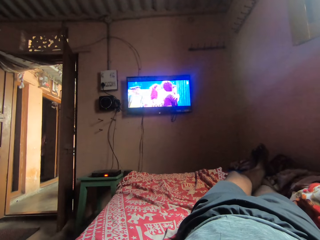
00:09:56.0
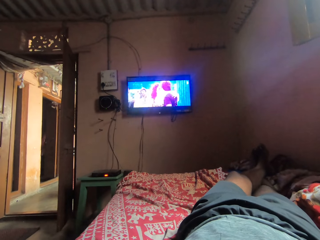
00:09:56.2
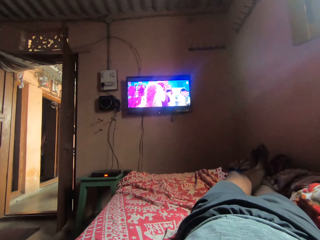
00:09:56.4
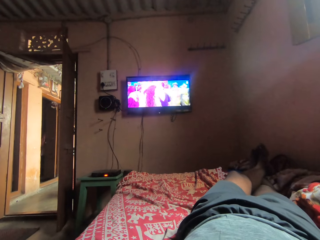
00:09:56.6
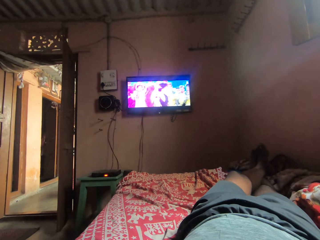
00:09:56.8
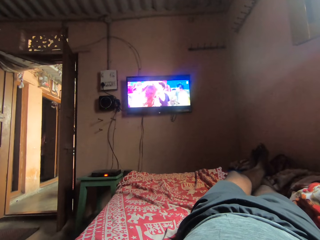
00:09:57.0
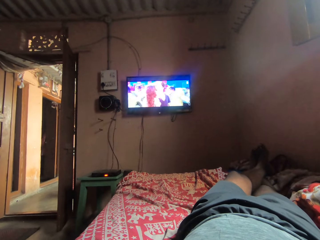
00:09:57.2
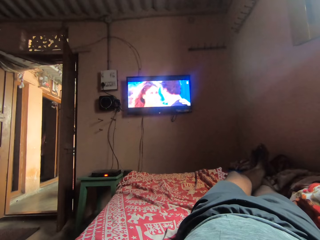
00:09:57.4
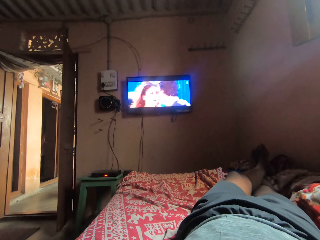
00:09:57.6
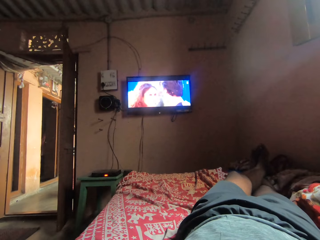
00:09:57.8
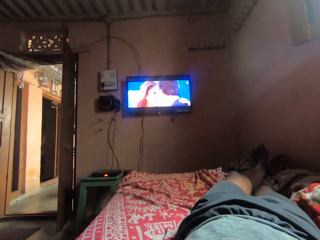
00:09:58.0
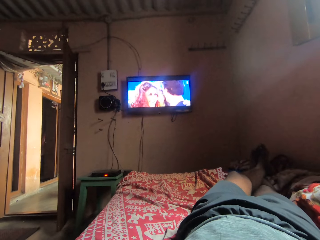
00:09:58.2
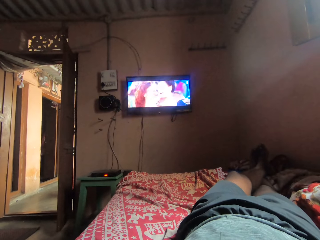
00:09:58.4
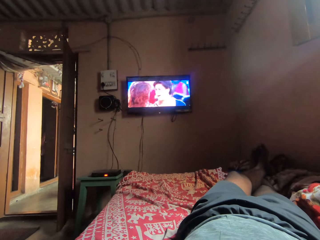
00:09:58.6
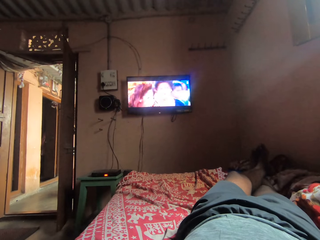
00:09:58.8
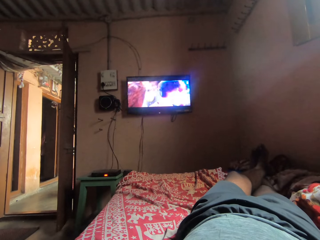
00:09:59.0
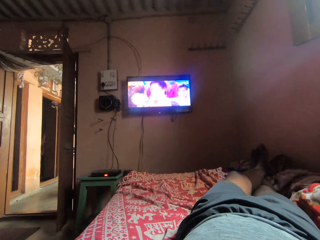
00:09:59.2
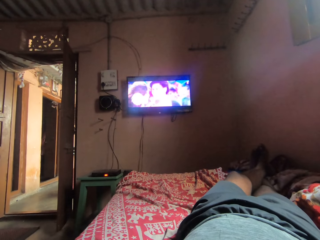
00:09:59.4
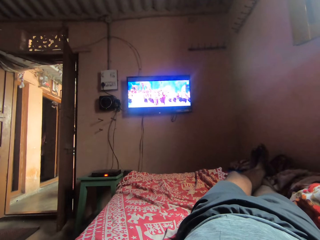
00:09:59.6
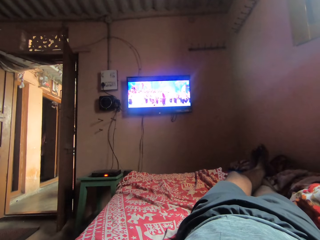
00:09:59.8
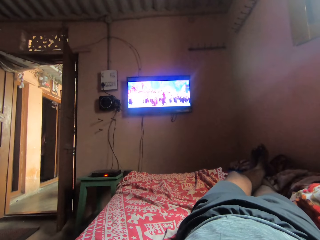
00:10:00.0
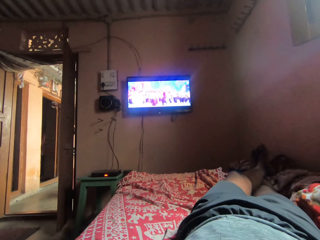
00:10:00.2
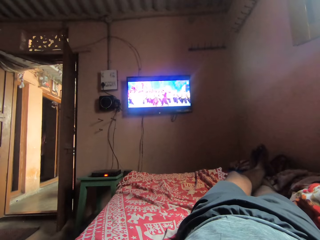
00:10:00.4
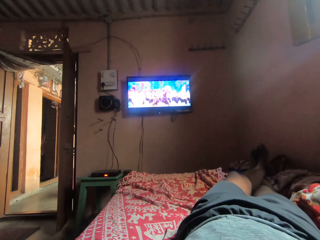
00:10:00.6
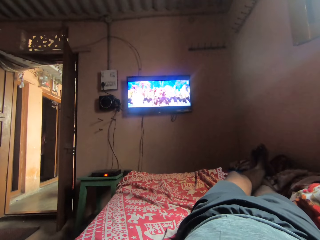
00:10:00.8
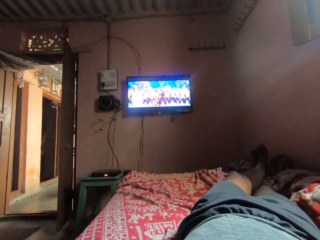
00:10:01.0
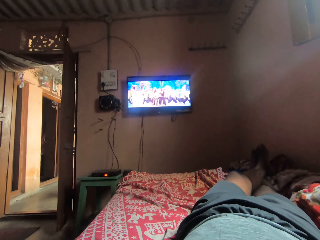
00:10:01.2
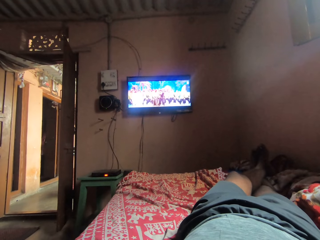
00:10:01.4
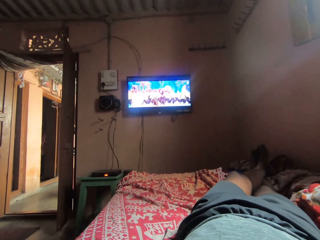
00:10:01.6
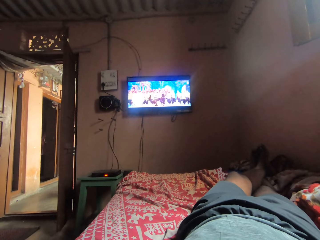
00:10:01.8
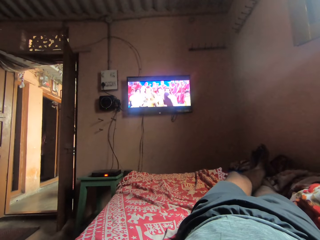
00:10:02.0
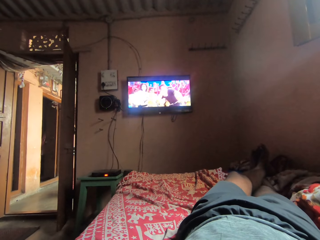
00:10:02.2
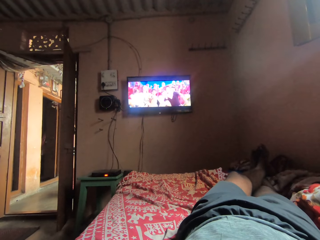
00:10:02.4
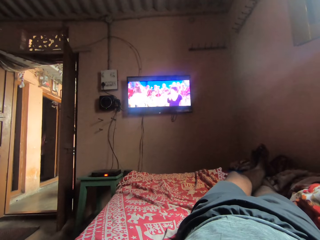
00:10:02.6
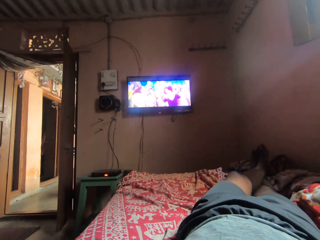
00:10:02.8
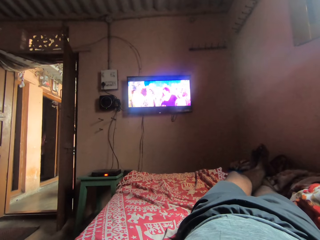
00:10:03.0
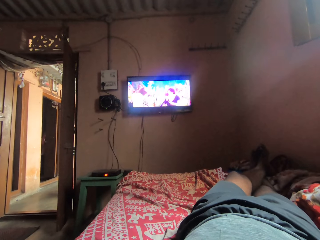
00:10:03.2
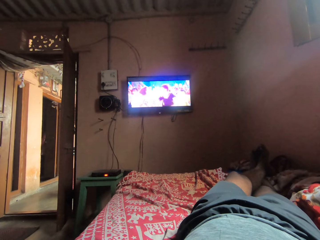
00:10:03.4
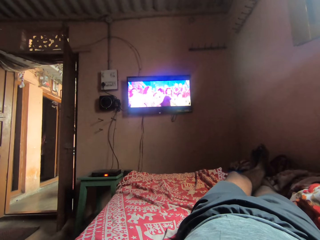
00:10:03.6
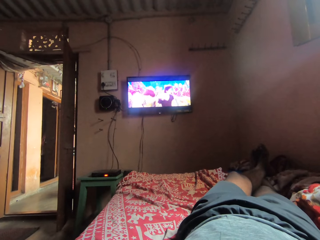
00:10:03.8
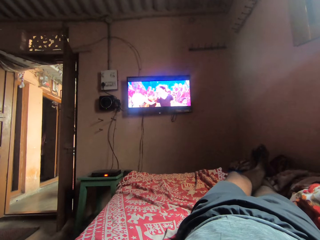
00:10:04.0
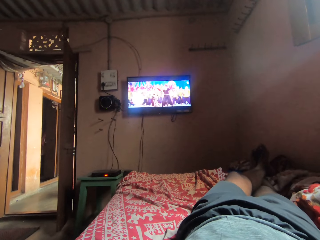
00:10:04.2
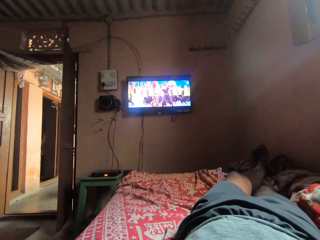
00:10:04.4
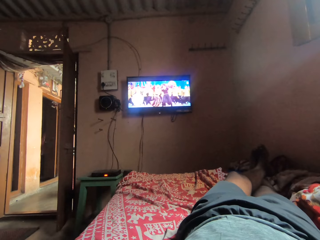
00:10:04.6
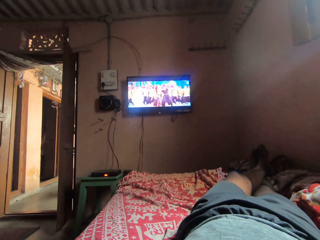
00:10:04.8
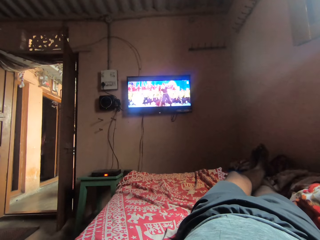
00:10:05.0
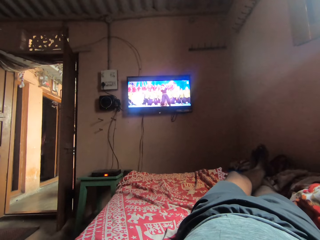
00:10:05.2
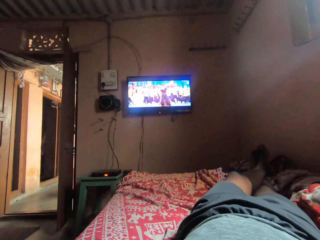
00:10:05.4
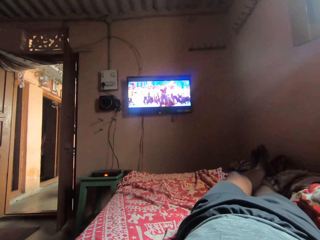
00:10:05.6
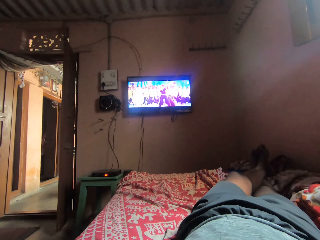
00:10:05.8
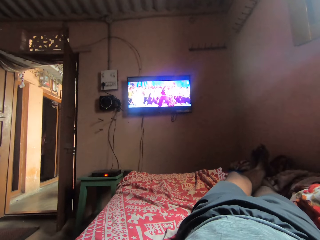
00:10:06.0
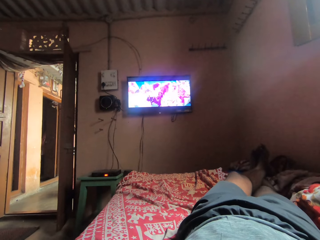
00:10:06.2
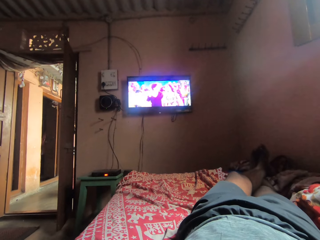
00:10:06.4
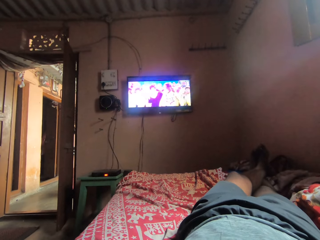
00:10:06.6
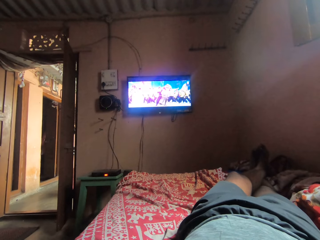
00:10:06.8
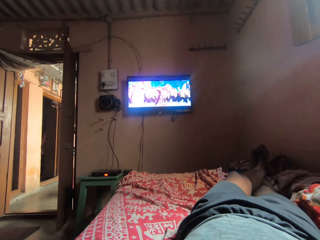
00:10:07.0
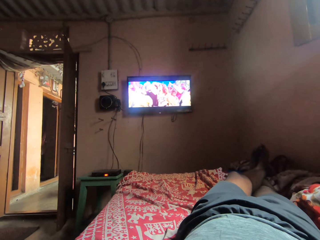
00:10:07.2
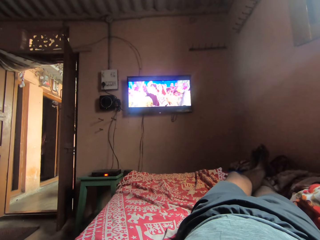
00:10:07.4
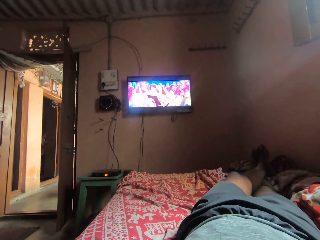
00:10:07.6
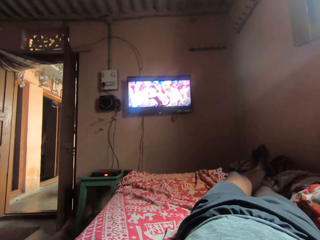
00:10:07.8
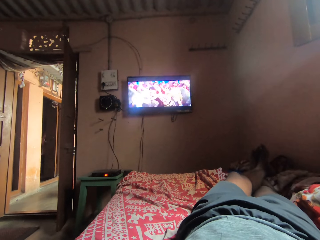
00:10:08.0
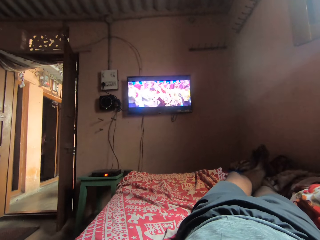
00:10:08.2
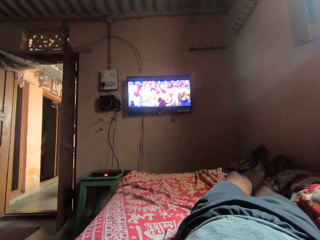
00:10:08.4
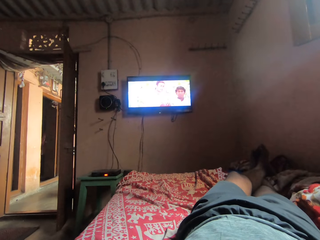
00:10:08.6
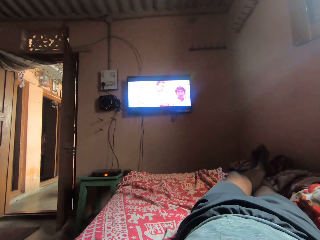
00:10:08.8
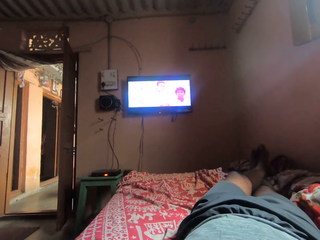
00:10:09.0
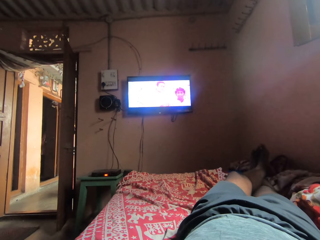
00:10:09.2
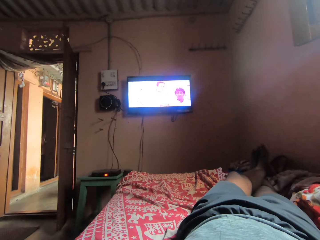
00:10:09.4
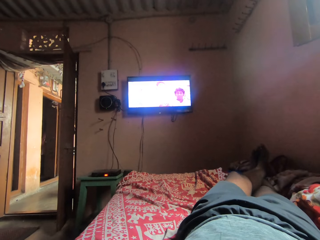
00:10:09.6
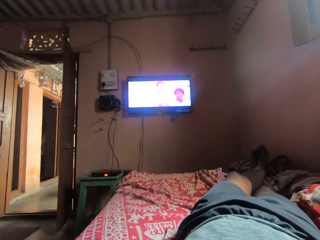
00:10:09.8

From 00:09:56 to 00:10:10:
The camera wearer watches television. They watch television again.

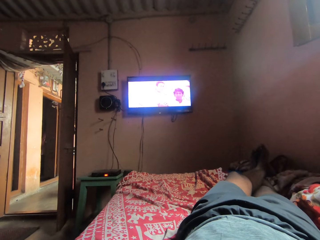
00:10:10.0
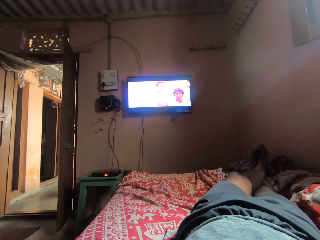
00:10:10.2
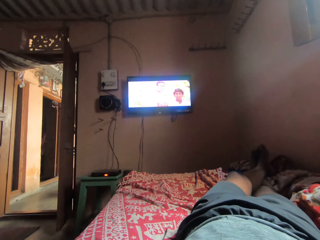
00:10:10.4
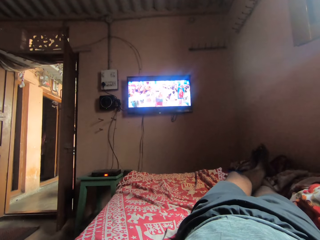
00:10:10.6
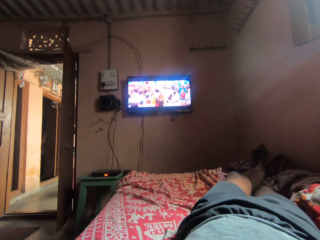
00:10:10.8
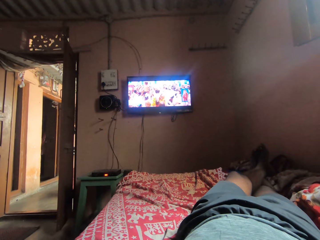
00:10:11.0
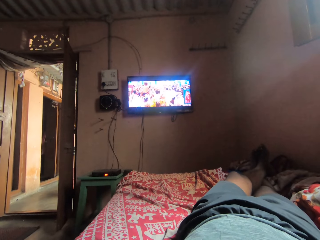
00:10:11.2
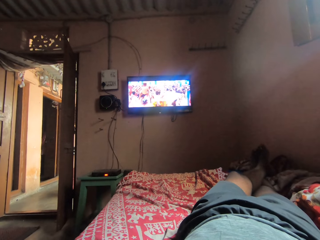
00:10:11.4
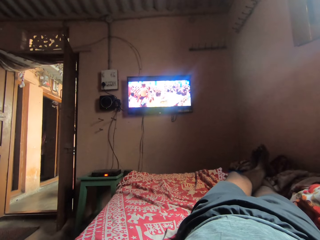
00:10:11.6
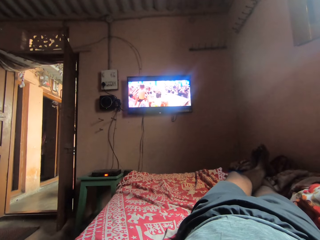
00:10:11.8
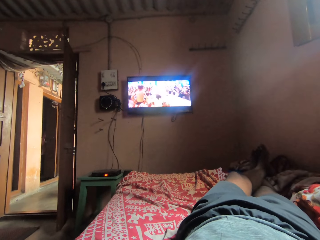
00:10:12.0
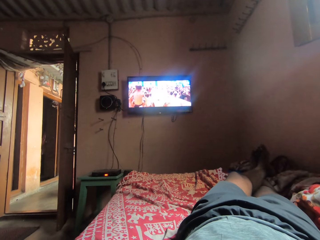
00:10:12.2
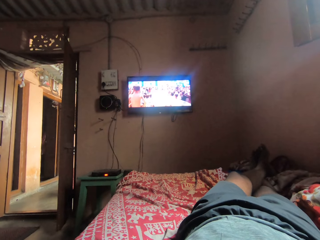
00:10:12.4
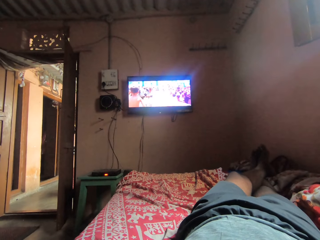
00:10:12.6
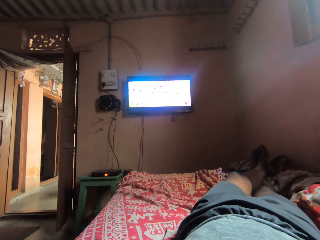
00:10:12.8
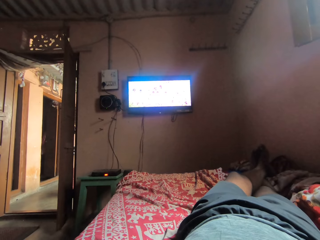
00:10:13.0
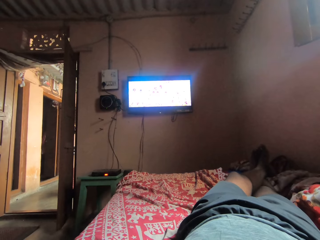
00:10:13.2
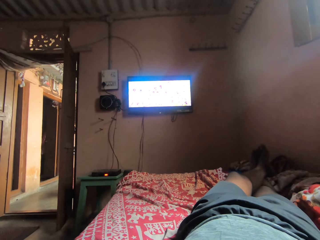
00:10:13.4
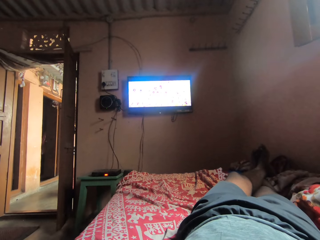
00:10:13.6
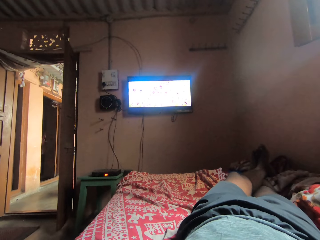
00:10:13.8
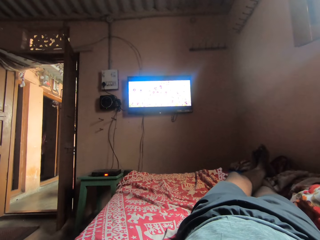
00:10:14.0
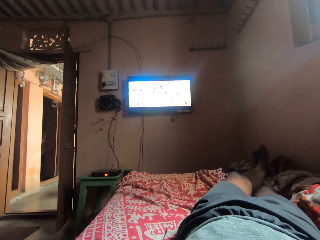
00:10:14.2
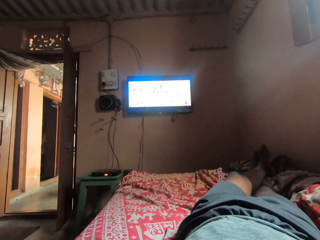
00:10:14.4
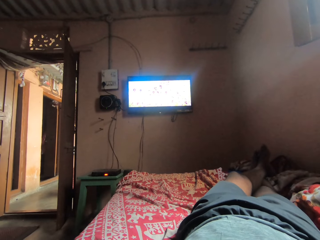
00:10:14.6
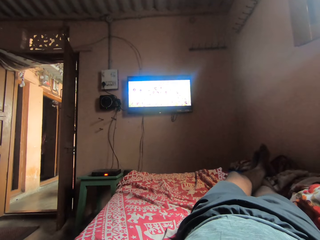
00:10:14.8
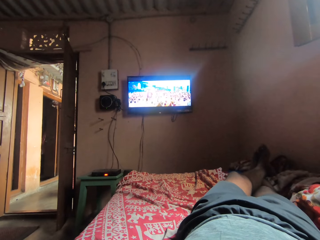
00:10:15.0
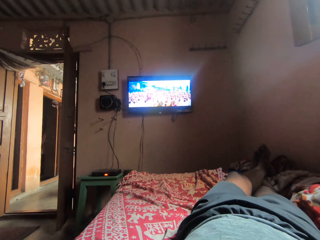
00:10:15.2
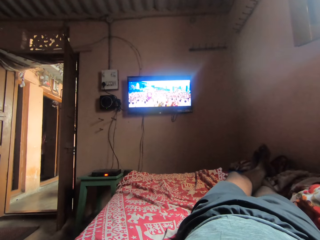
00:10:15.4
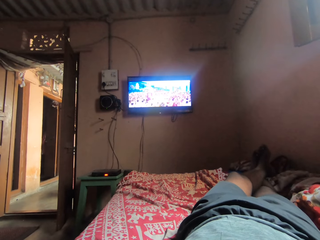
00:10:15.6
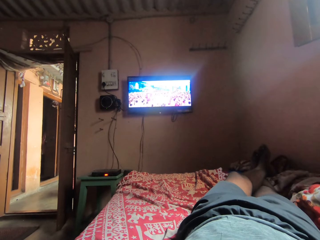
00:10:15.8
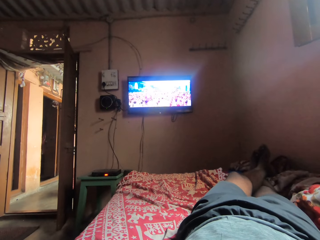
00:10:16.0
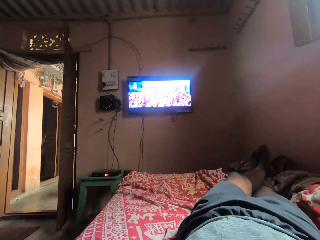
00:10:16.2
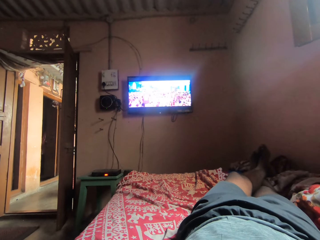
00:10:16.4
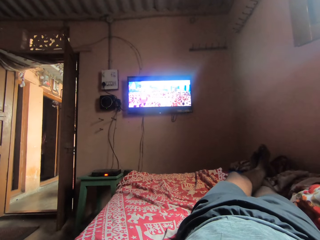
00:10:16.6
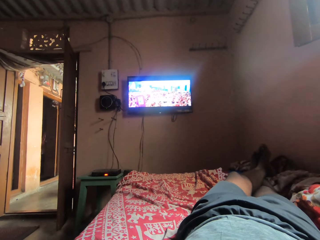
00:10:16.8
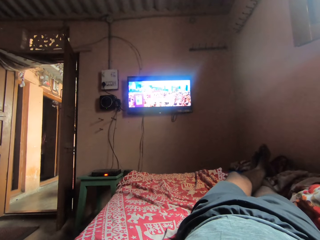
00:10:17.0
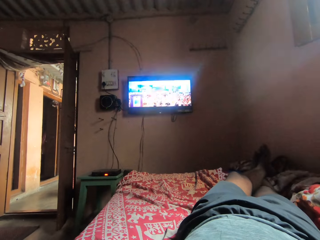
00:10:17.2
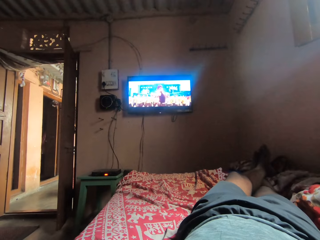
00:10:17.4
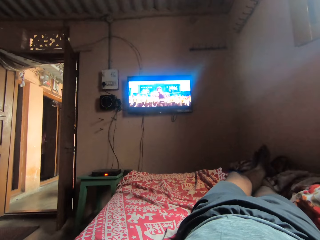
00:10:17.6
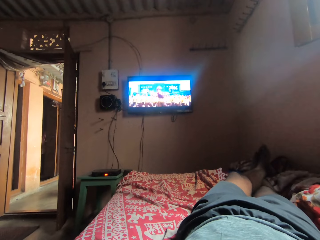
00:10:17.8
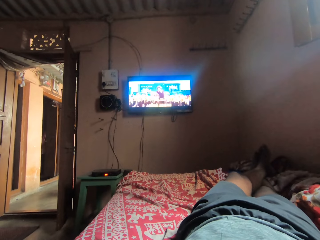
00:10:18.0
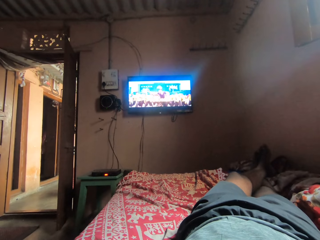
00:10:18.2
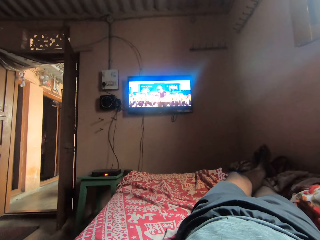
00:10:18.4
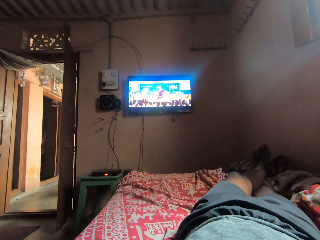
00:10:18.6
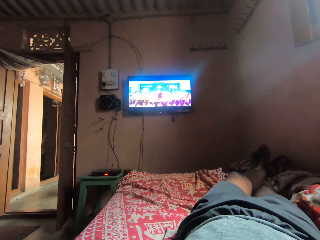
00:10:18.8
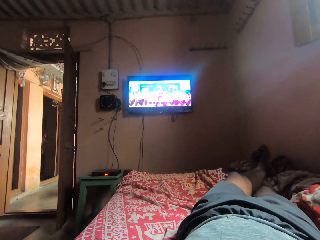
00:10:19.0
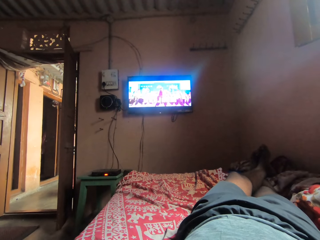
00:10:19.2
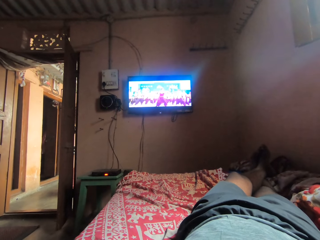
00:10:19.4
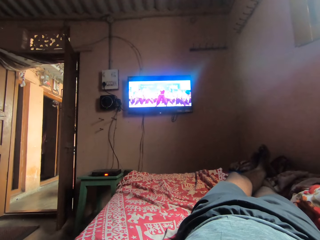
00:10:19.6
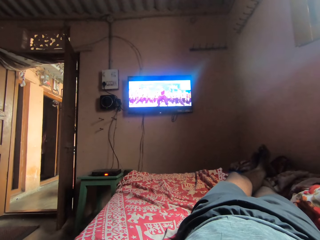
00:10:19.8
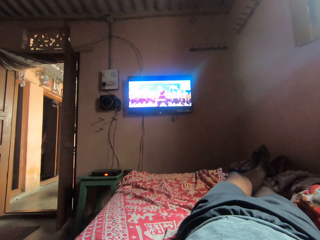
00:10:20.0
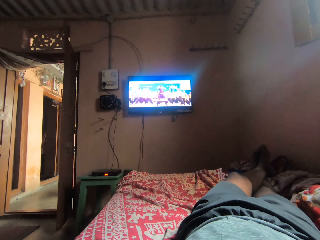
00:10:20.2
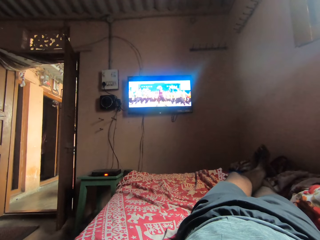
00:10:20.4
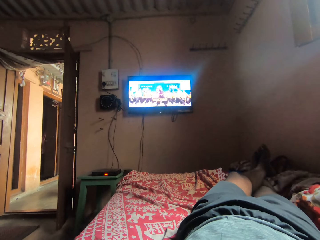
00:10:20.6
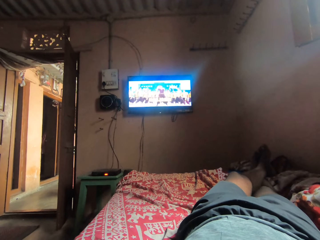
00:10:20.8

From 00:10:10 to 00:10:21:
The camera wearer watches television. They watch television again.
